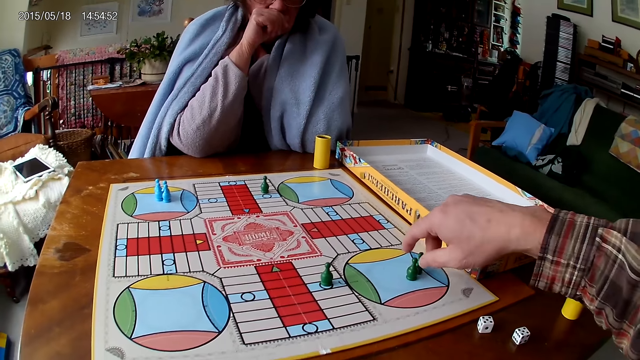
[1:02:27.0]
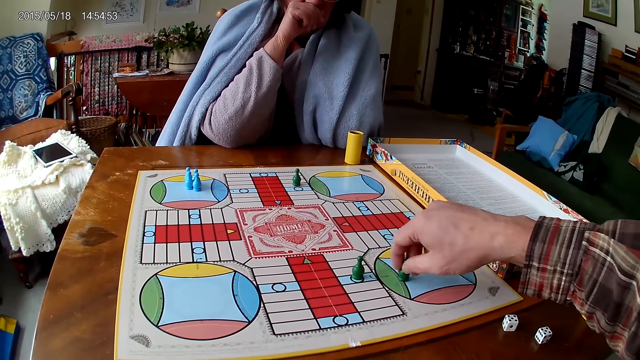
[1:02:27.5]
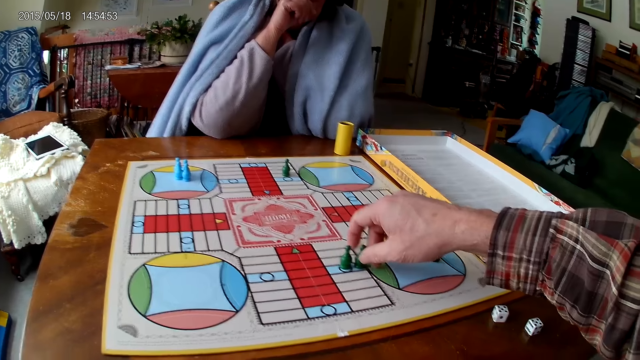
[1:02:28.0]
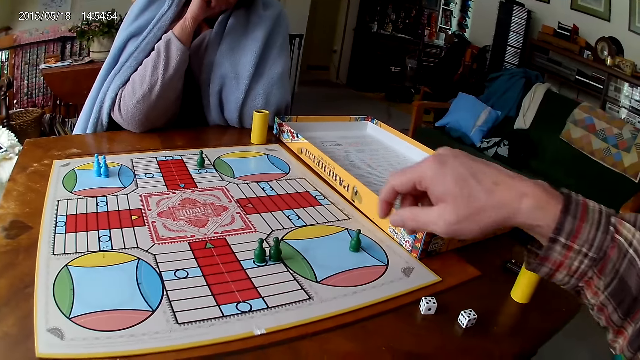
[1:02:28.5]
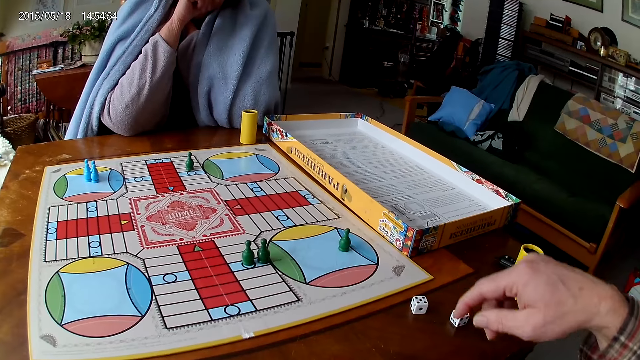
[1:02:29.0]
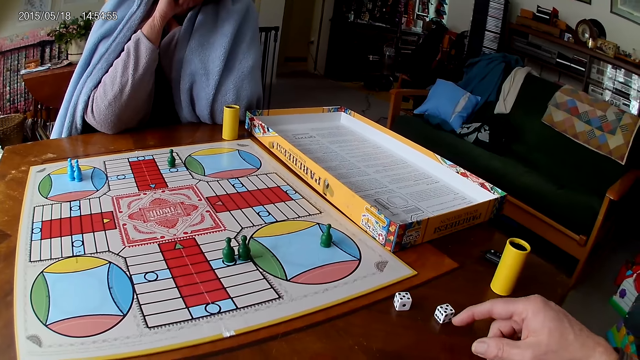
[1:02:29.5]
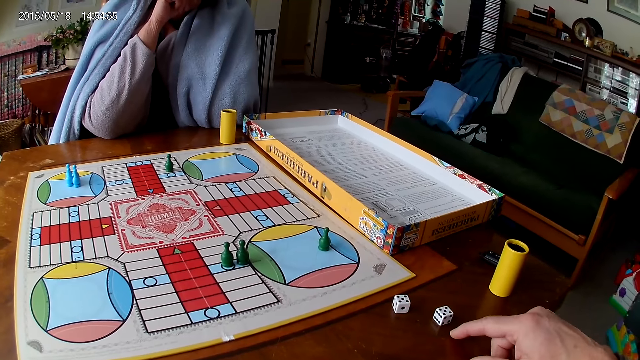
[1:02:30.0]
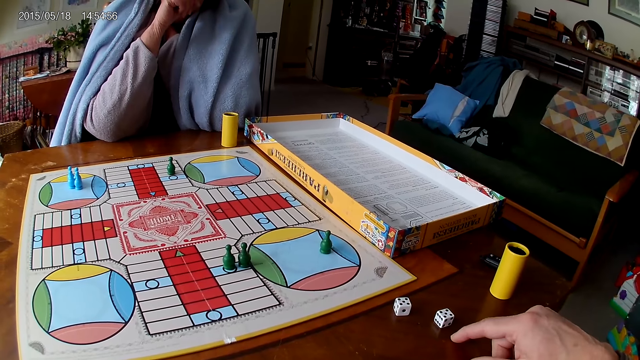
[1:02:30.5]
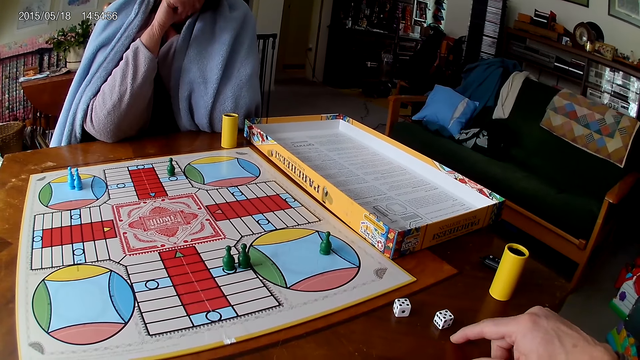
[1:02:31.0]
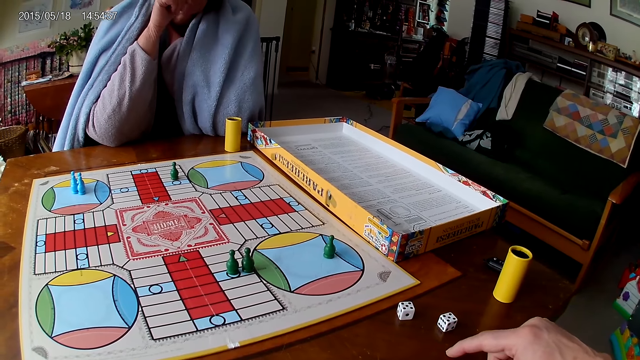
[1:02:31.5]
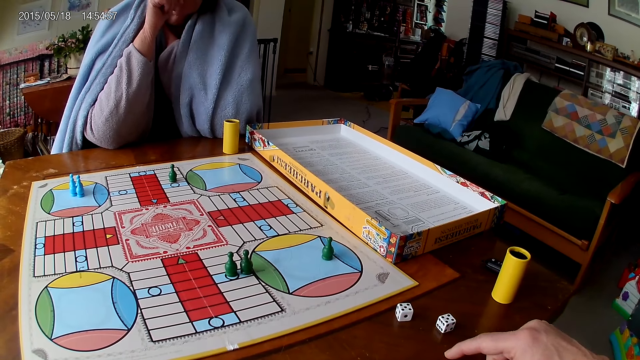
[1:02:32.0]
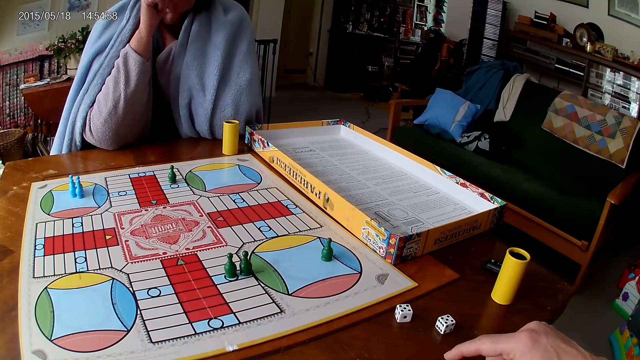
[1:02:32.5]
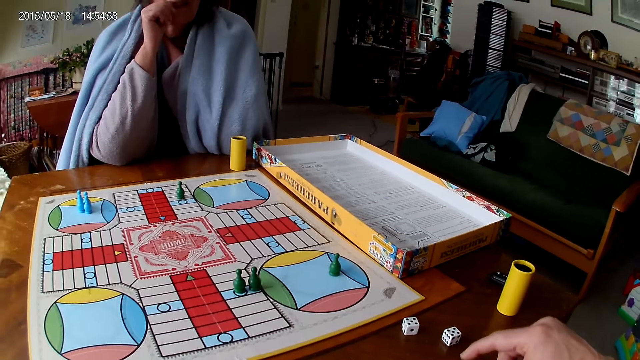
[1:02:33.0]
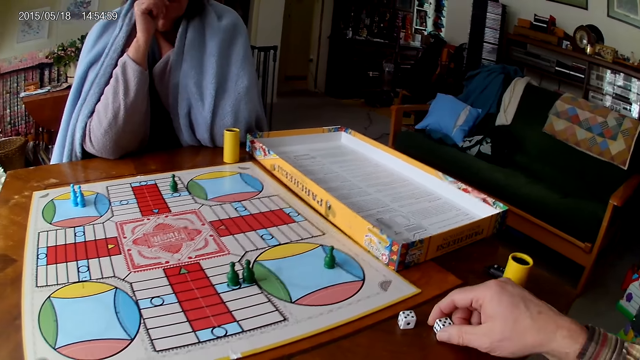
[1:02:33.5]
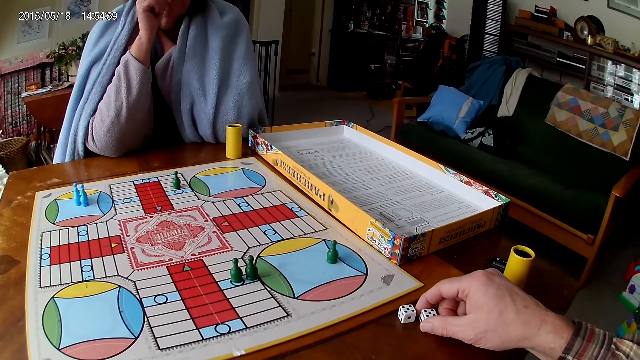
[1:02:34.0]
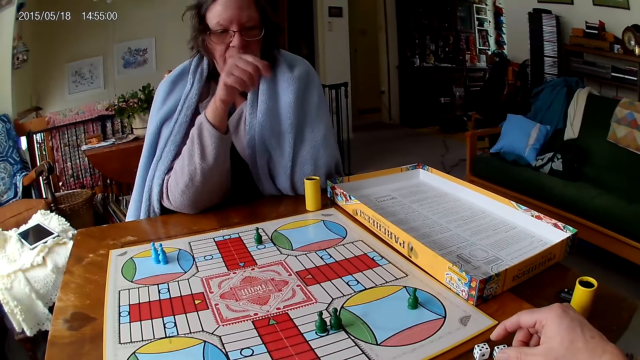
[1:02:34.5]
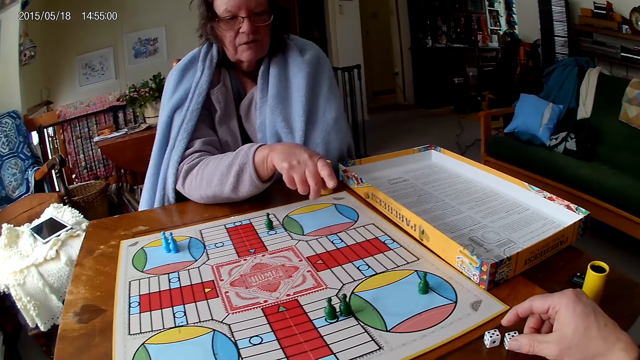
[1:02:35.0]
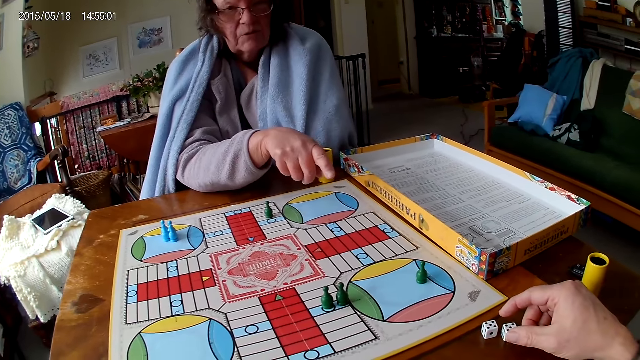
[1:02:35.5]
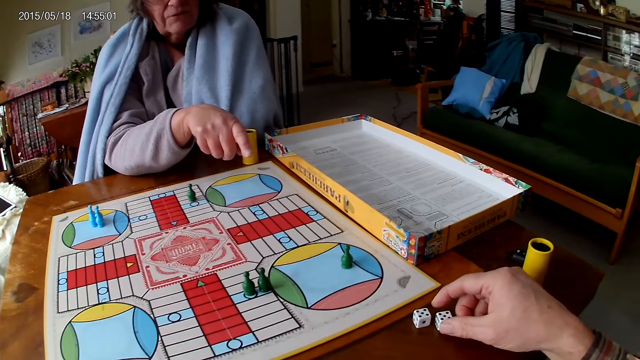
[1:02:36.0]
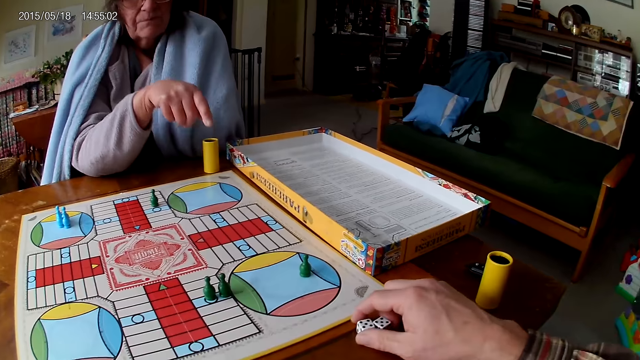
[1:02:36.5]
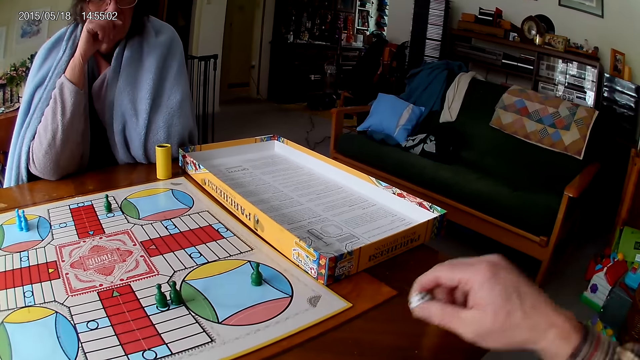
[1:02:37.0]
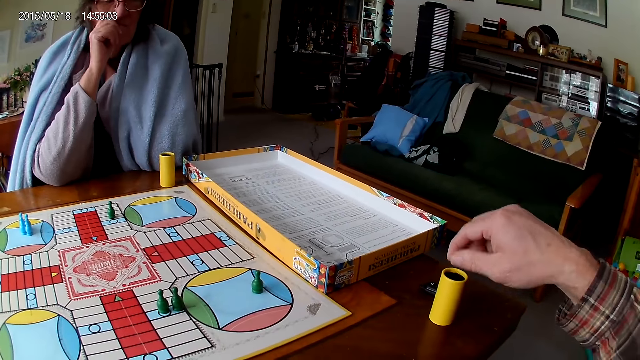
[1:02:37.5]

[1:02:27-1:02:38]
The camera wearer moves the ludo token from the ludo game with his right hand. He touches the table with his right index finger. He points at the dice. He moves the die on the table with his right hand. He picks up the dice. He interacts with a woman. The woman points at the dice. The camera wearer picks up the dice from the table with his right hand. He pours the dice in the dice cup on the ludo game with his right hand.

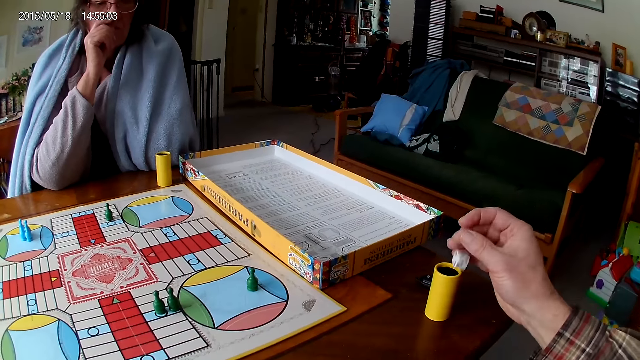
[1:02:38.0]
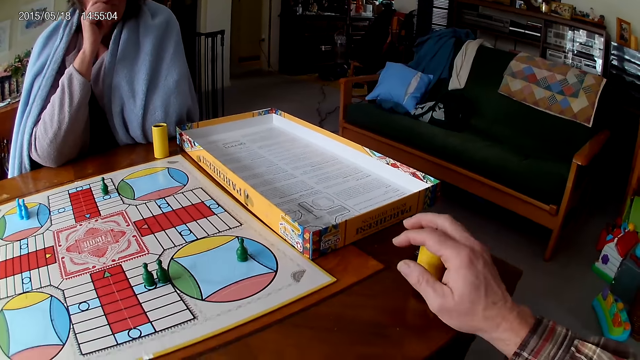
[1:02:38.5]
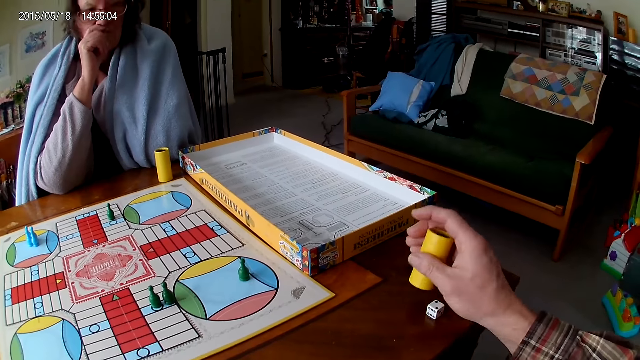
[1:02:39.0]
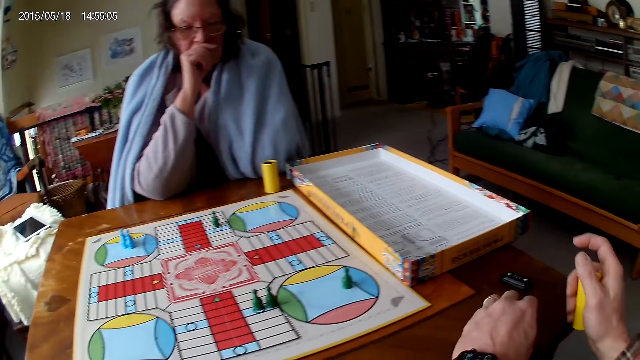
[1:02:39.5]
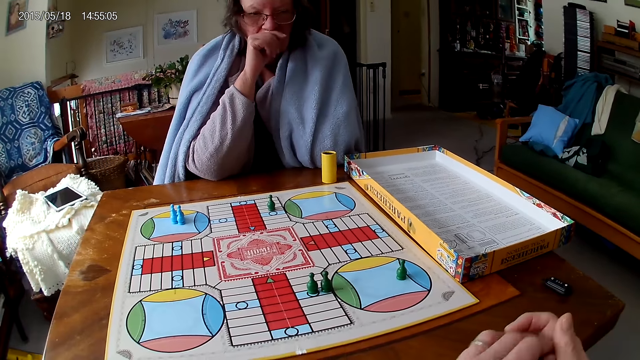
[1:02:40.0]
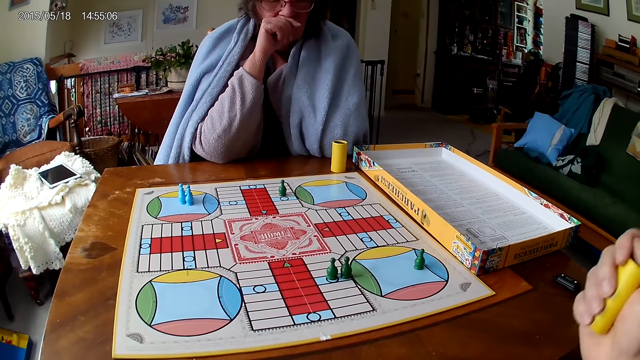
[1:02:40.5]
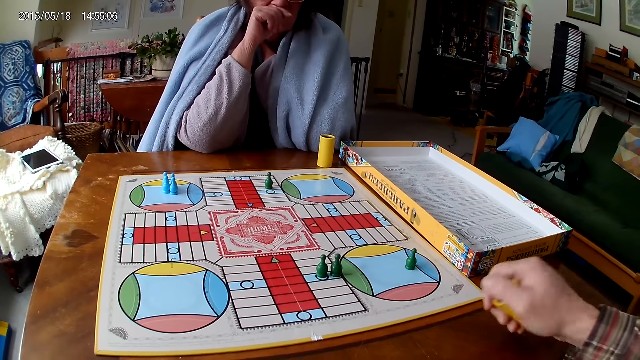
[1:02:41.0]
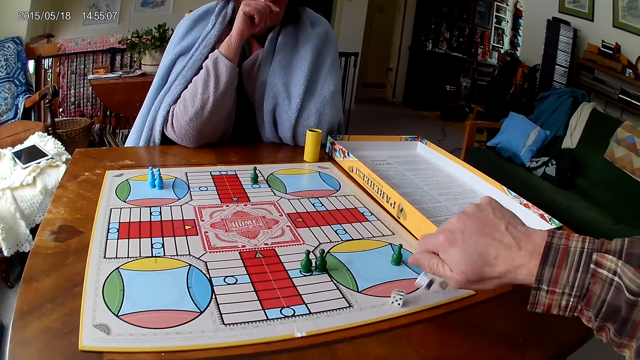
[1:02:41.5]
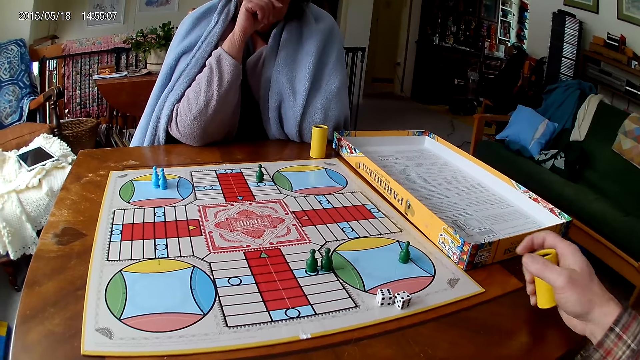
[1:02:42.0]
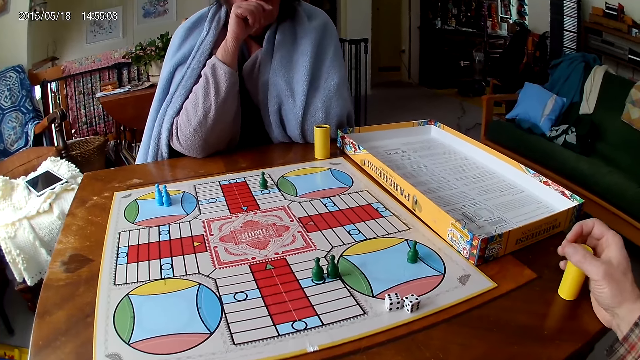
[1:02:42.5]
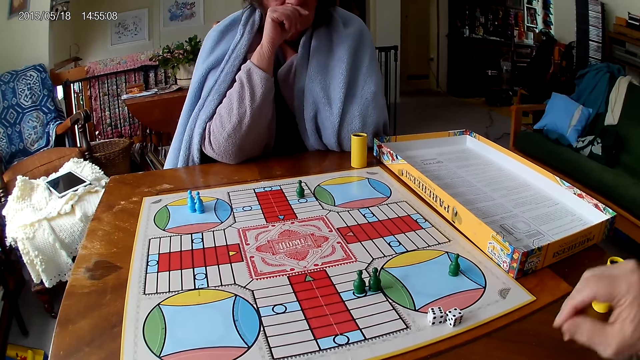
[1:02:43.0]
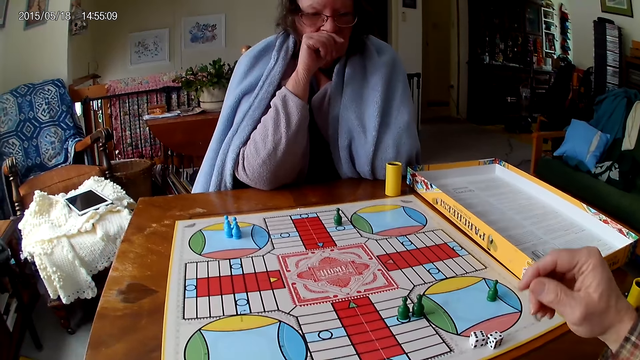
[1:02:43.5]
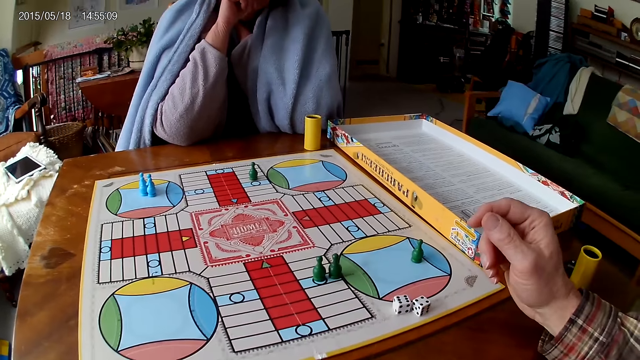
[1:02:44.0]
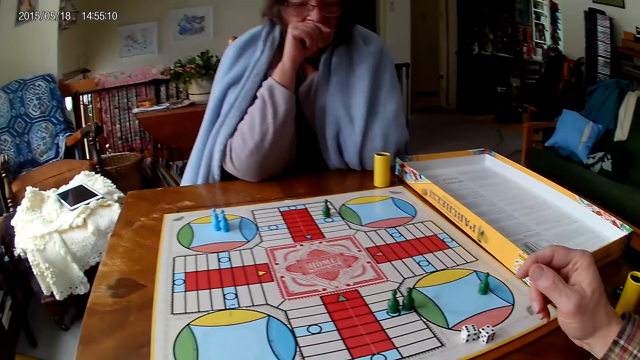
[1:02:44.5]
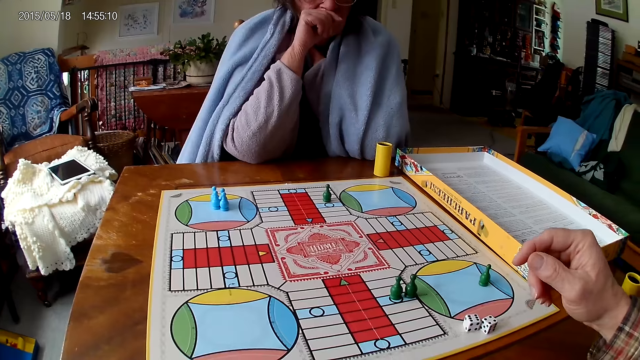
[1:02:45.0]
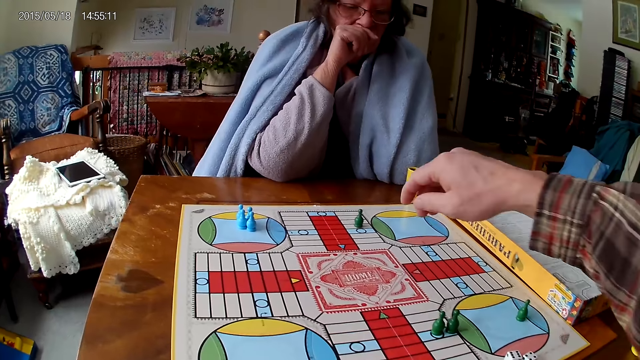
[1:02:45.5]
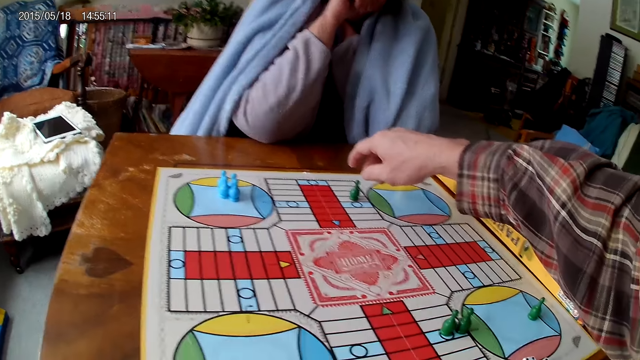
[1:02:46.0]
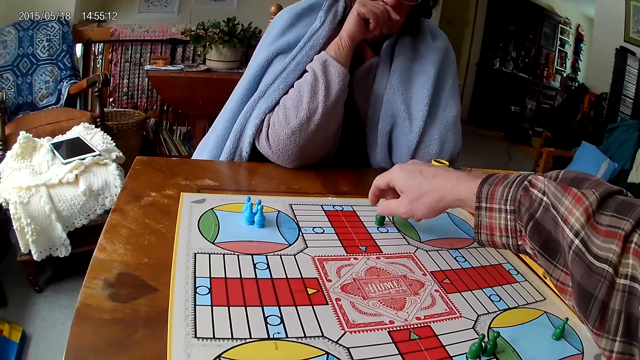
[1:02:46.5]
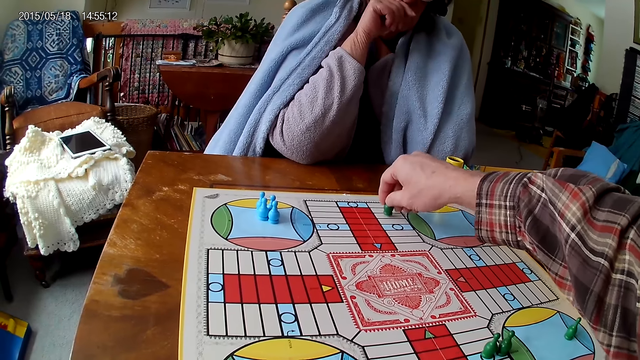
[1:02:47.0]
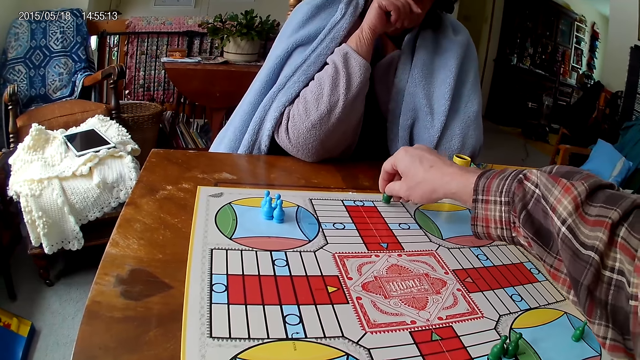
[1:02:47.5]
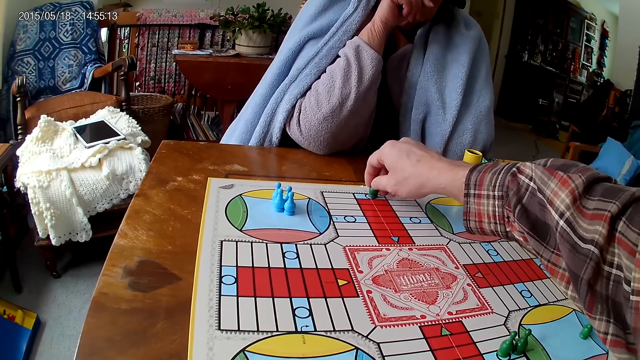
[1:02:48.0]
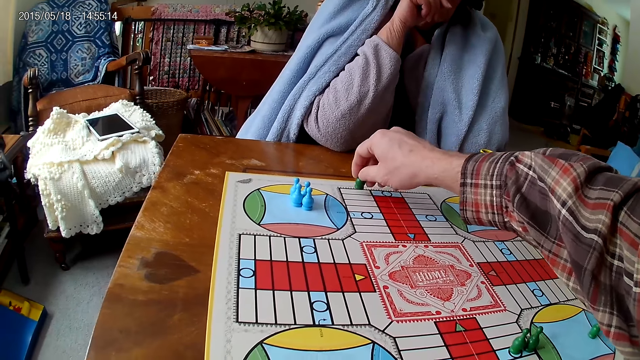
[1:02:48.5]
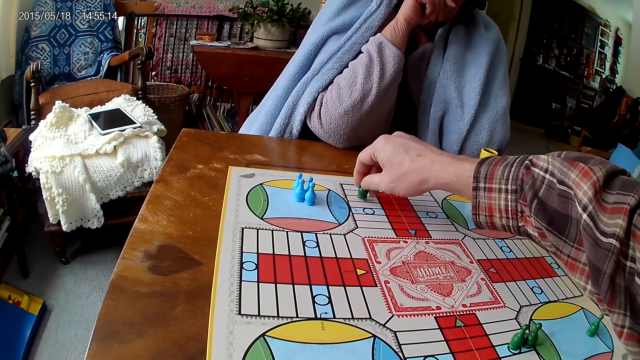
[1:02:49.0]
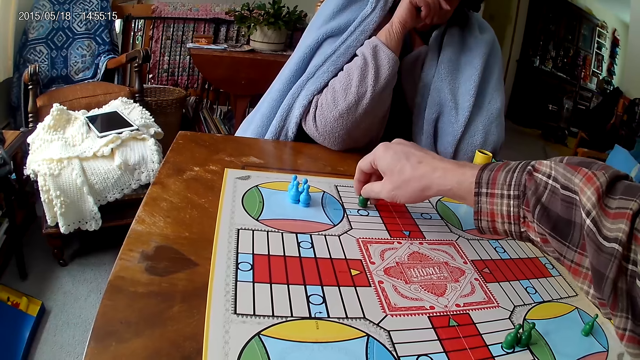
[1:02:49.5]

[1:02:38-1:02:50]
The camera wearer drops the die on the table with his right hand. He stops the die from falling with his right hand. He picks up the dice cup from the table with his right hand. He puts the dice in the dice cup on the table. He shakes the dice cup in his right hand. He pours the dice in the dice cup on the ludo game with his right hand. He moves the pawn. He drops the dice cup on the table with his right hand. He moves the pawn. He counts the tiles on the ludo game on the table with ludo tokens in his right hand.
